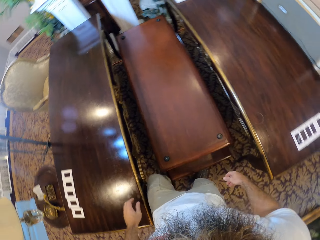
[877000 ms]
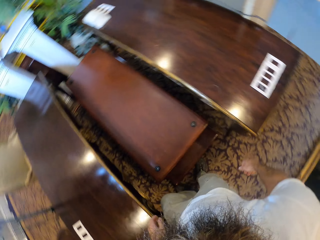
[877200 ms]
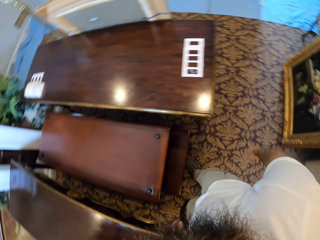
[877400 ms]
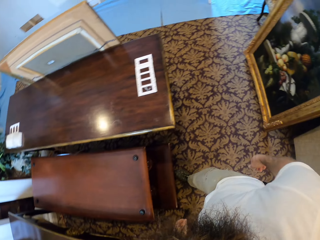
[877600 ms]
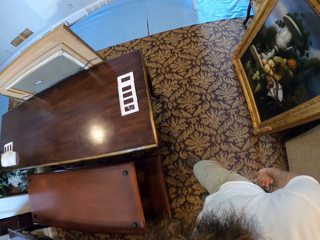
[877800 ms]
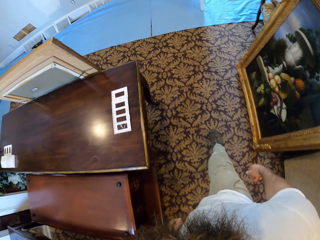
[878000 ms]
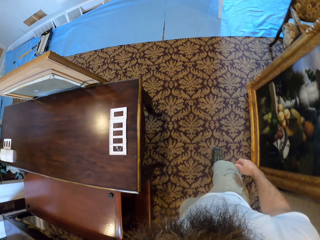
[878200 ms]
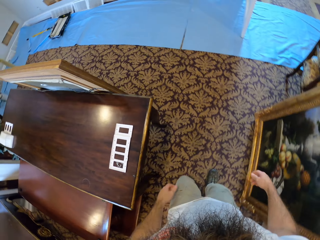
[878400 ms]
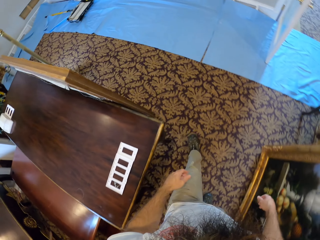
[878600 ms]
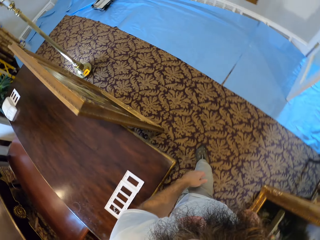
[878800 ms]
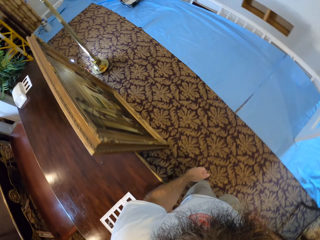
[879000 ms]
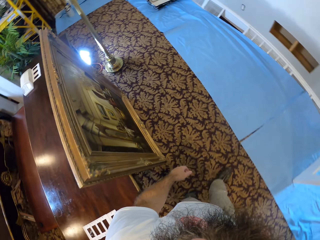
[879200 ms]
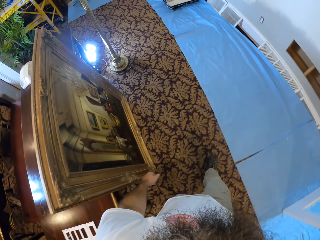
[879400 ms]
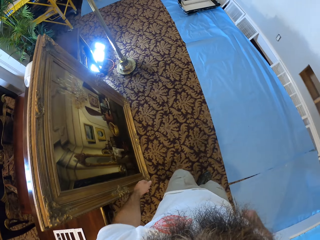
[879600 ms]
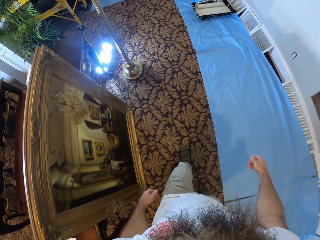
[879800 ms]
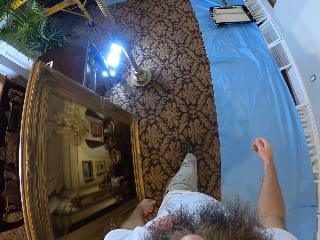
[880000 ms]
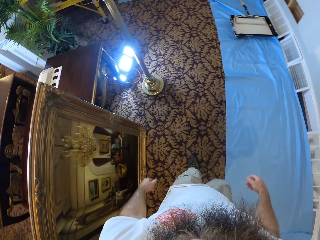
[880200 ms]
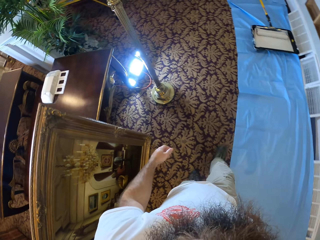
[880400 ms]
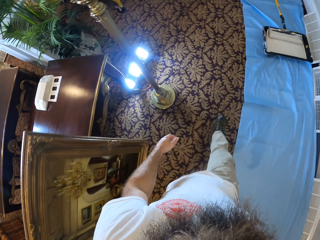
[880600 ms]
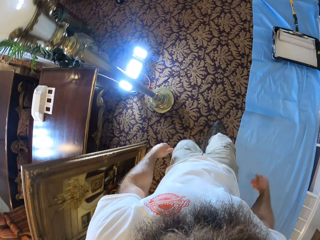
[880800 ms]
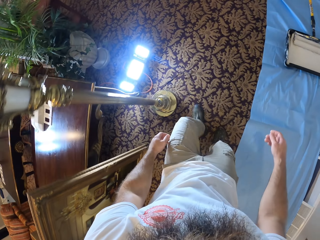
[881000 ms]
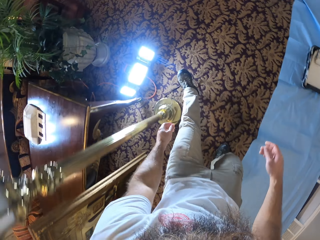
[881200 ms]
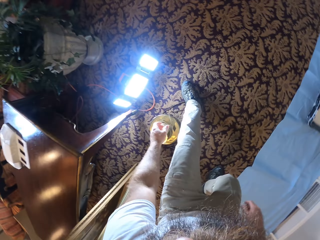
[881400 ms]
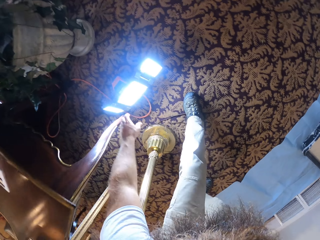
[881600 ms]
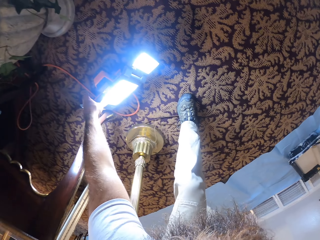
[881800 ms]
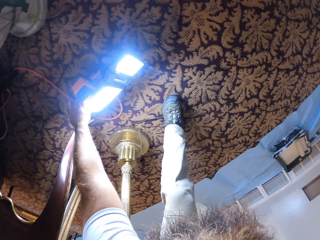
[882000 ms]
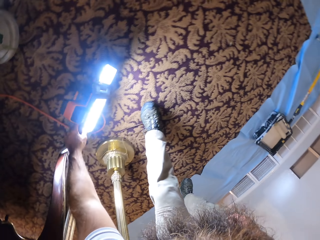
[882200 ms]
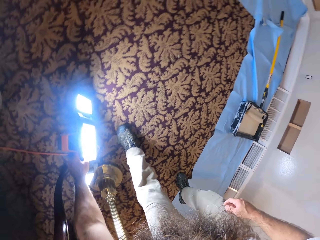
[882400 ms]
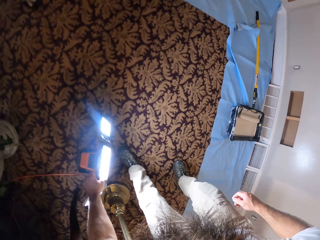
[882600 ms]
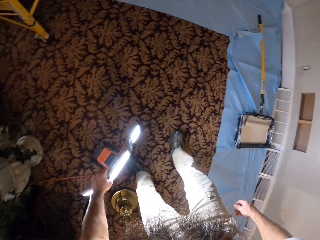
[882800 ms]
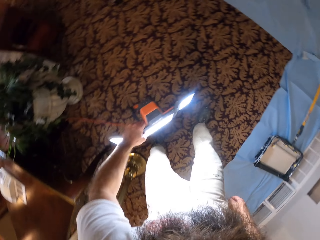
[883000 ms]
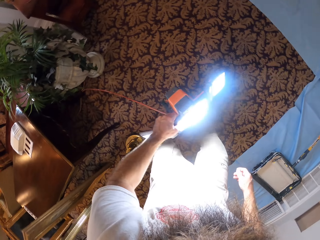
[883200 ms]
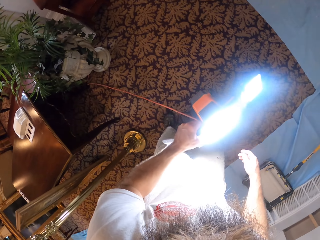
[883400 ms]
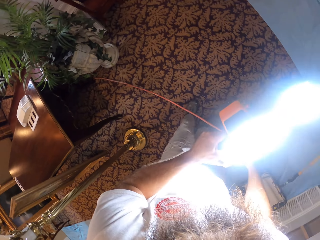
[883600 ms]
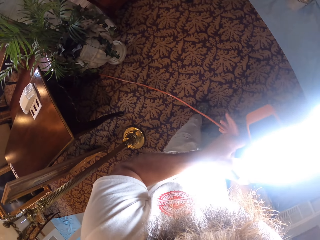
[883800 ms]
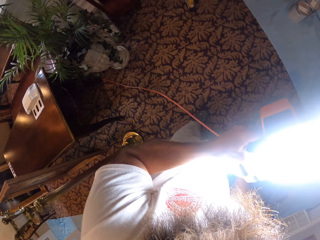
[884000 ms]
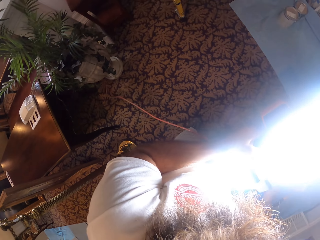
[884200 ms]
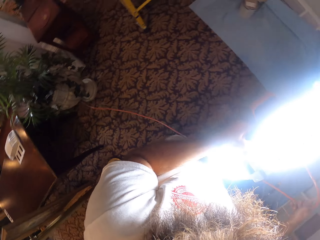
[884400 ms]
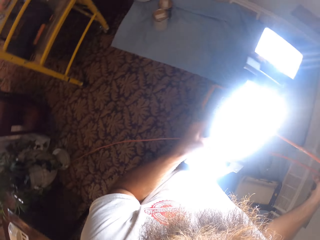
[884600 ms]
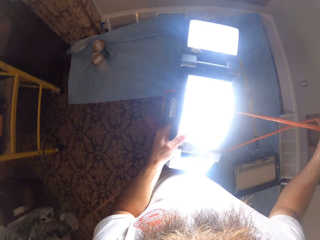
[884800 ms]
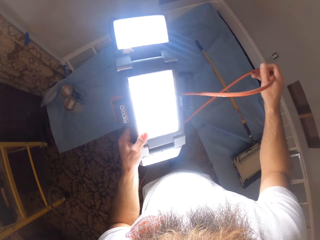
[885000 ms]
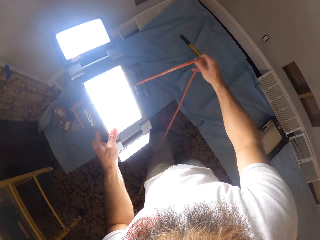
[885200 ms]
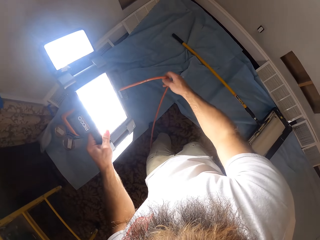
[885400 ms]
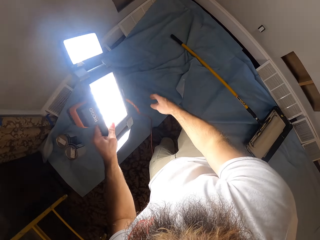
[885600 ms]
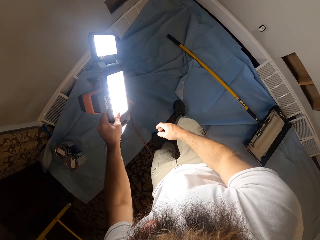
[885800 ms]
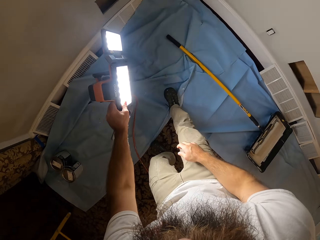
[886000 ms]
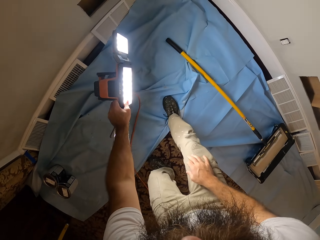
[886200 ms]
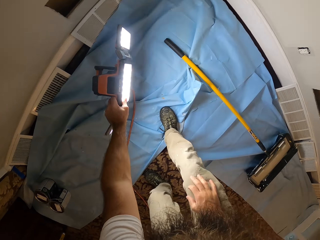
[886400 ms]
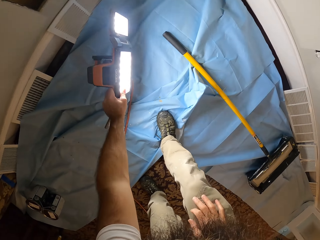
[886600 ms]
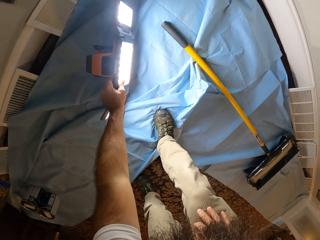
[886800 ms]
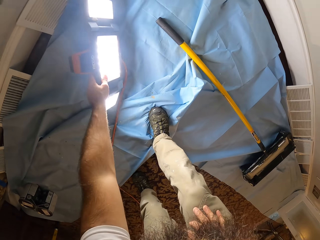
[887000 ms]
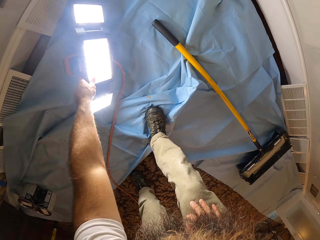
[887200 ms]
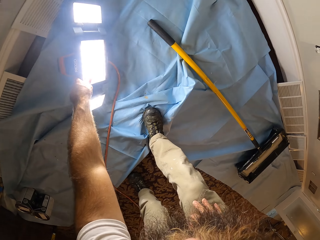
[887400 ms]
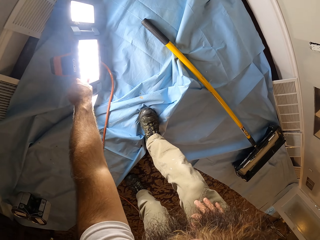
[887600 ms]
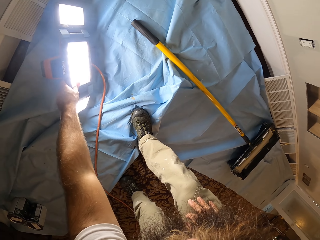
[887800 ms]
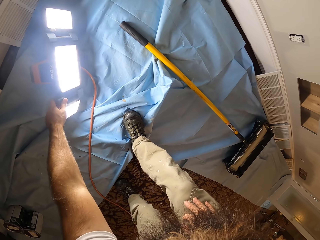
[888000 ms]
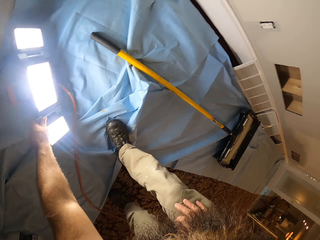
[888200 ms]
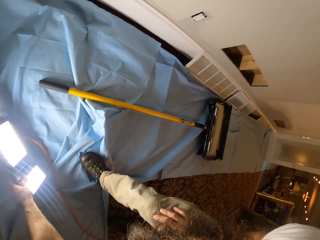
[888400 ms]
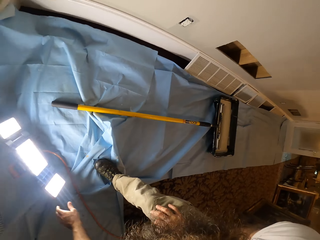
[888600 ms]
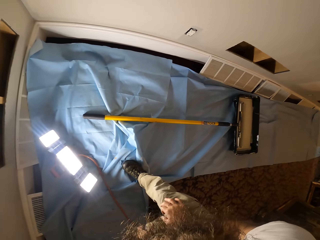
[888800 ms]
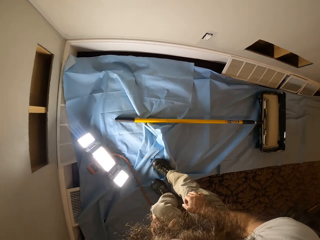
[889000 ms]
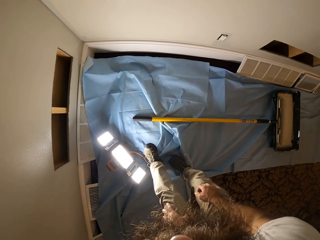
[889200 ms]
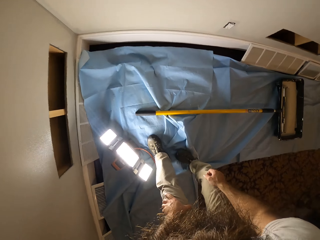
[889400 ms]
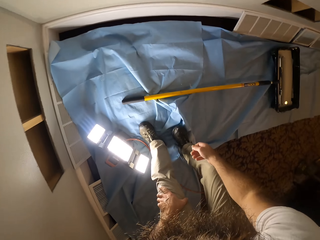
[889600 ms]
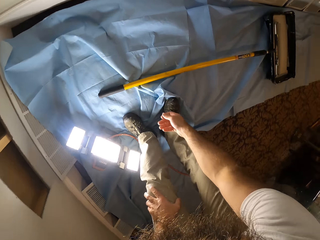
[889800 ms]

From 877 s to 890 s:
The camera wearer turns back. He walks in the house. He picks a folding panel light from the floor with his left hand. He adjusts the wire with his right hand. He drops the folding panel light on the blue dust sheet on the floor with his right hand.

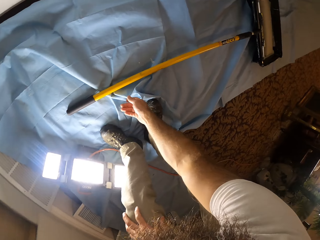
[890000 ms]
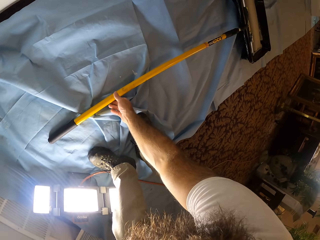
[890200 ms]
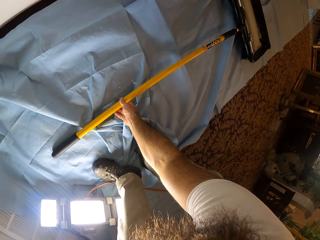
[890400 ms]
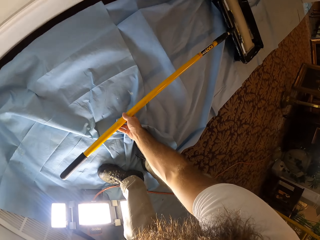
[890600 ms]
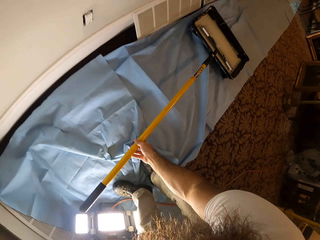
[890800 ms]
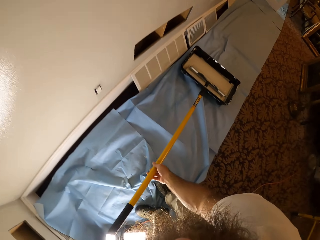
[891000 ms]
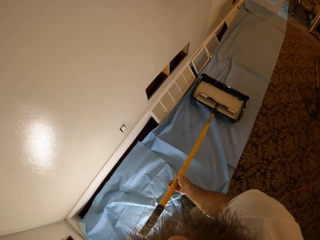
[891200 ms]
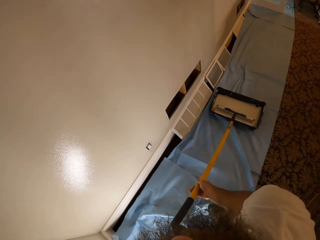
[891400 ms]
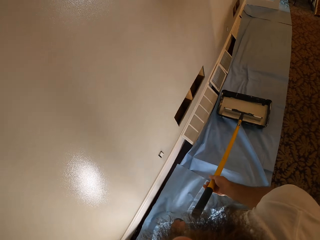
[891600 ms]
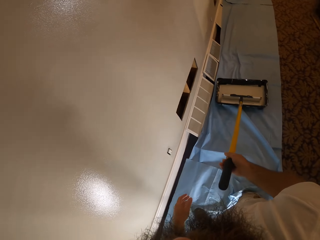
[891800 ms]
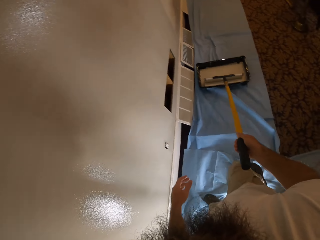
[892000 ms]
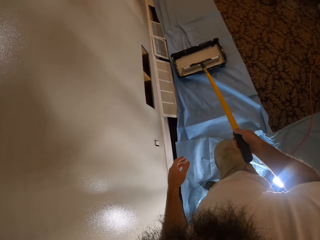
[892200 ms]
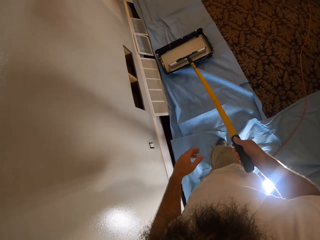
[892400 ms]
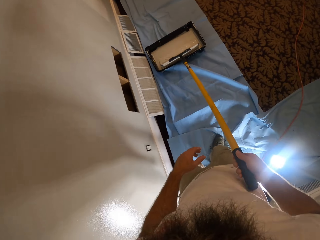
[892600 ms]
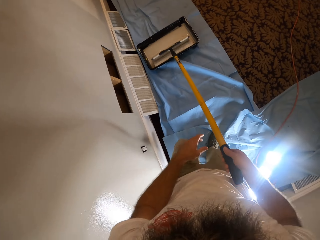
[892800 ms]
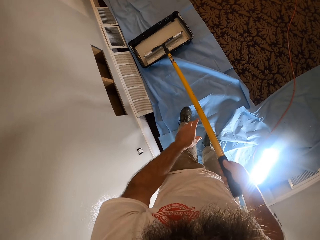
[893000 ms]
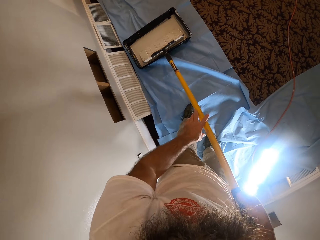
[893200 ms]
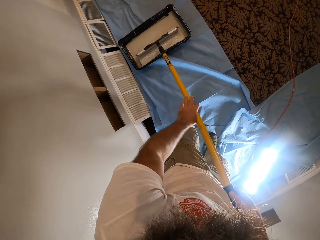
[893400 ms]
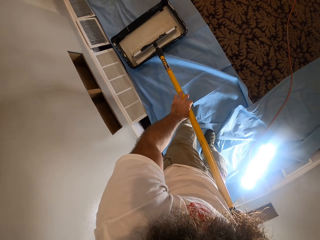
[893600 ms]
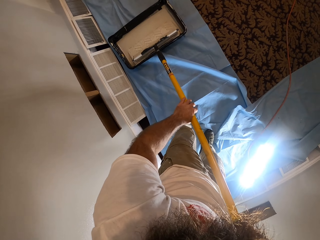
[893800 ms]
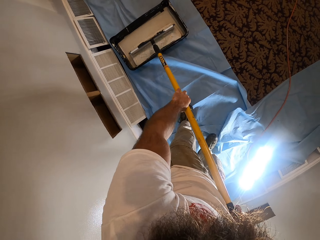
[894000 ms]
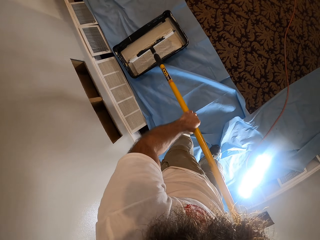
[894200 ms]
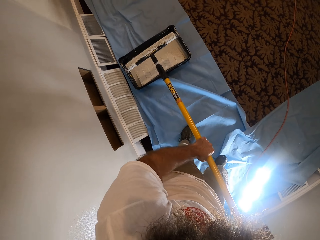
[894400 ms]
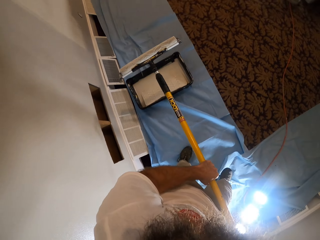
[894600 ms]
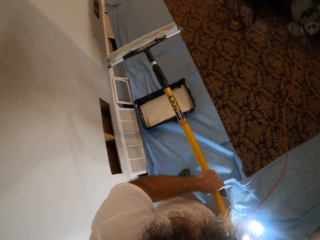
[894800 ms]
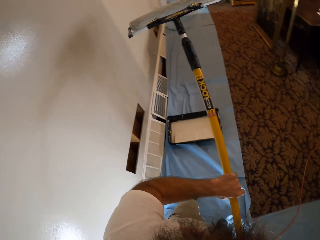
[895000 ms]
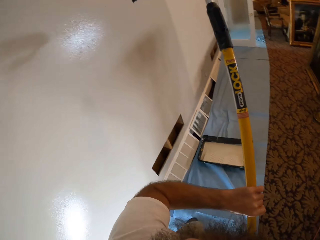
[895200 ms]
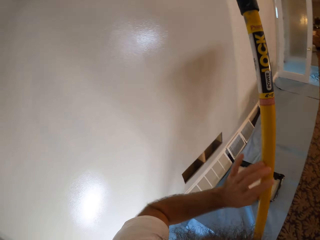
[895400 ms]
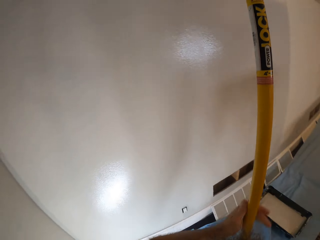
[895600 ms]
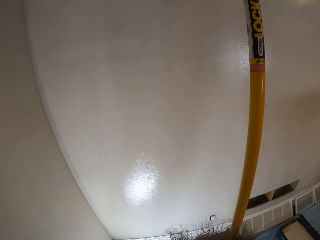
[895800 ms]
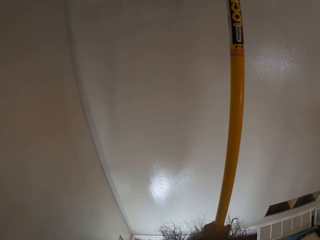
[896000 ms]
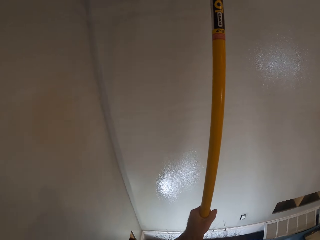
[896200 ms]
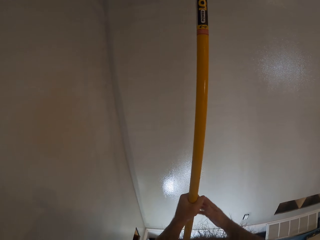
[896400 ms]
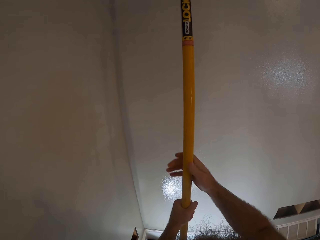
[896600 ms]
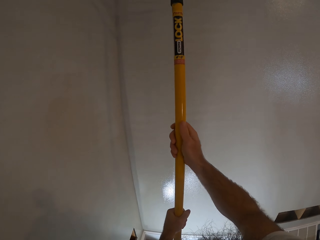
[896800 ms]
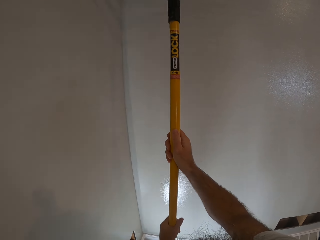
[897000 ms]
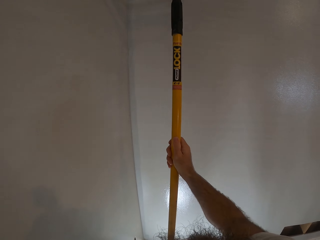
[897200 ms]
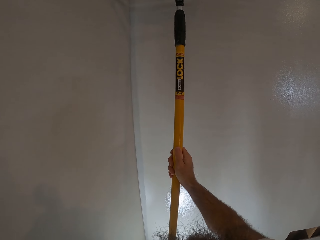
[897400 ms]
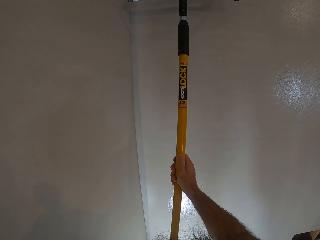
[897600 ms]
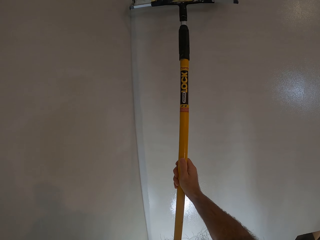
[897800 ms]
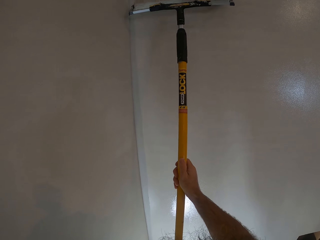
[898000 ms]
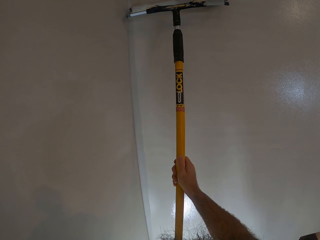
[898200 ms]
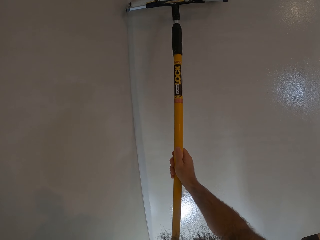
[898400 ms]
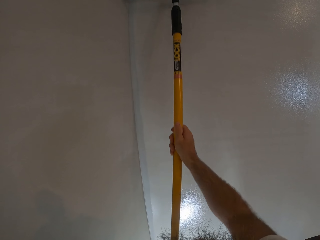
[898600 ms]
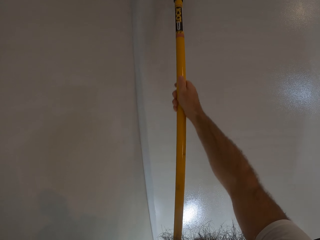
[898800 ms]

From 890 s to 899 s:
The camera wearer picks the handle of the paint roller from the blue dust sheet on the floor with his right hand. He rolls the paint roller in the paint tray on the blue dust sheet on the floor with his right hand. He rolls the paint roller in the paint tray on the blue dust sheet on the floor with both hands. He paints the wall with the paint roller in both hands.
